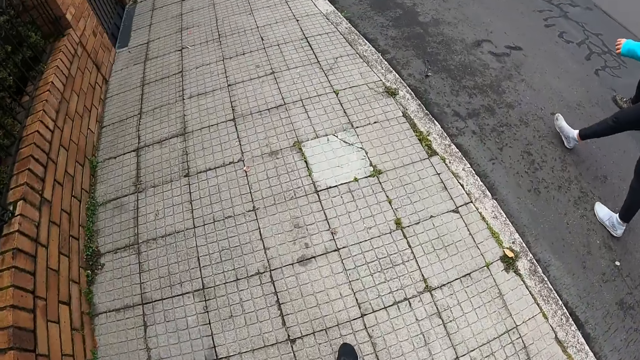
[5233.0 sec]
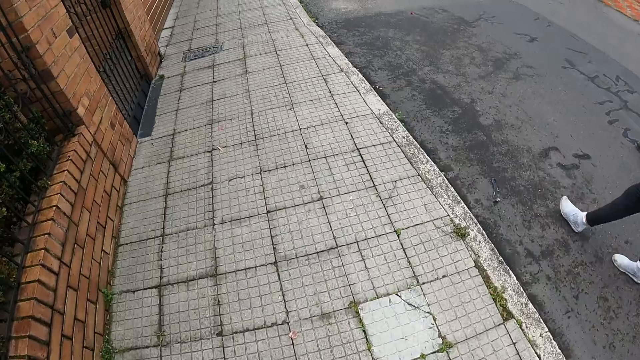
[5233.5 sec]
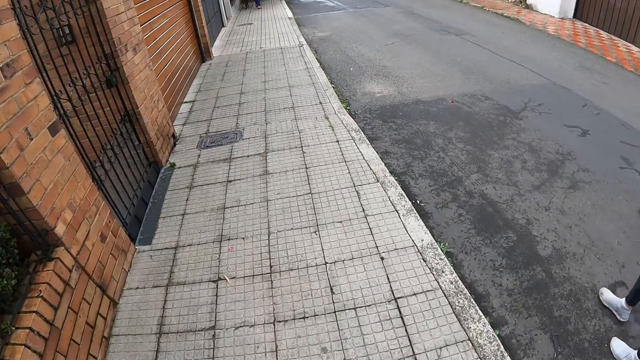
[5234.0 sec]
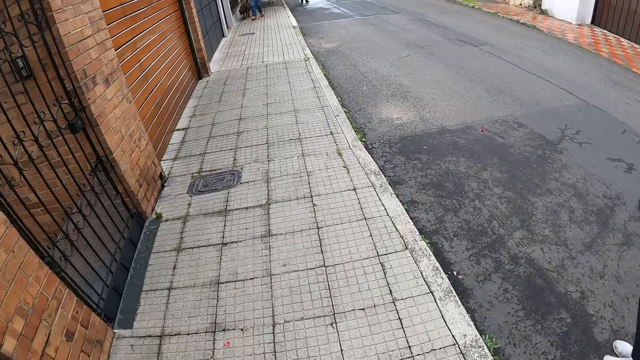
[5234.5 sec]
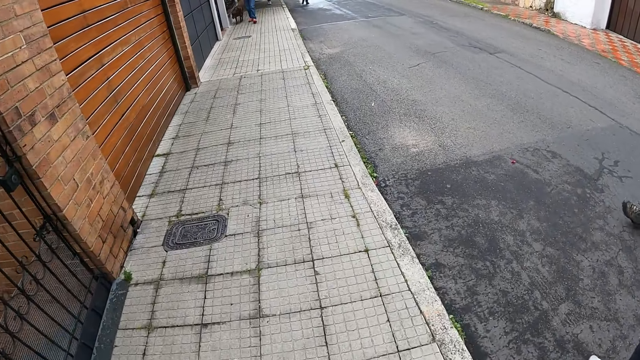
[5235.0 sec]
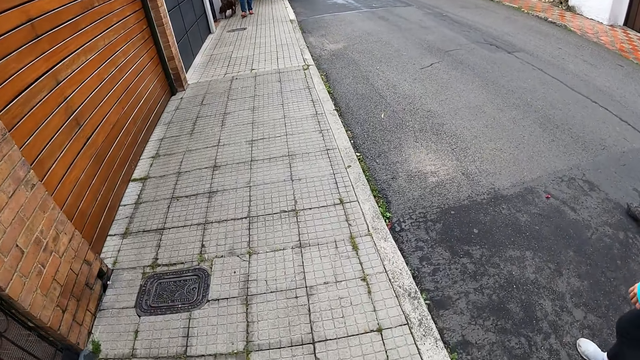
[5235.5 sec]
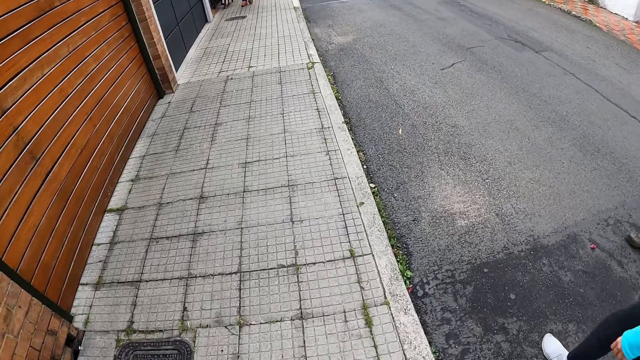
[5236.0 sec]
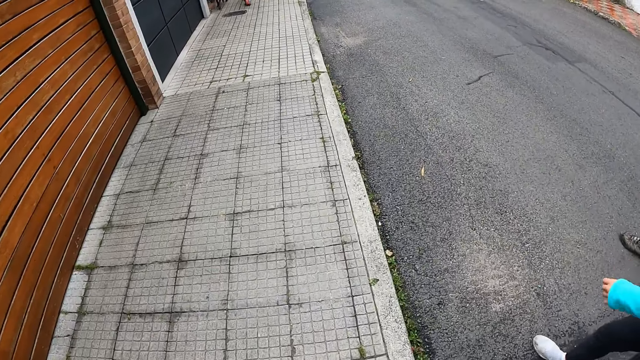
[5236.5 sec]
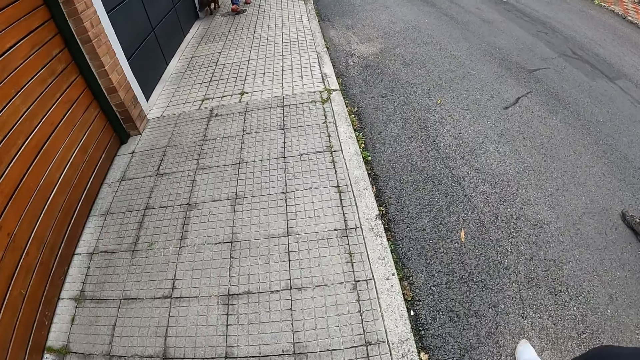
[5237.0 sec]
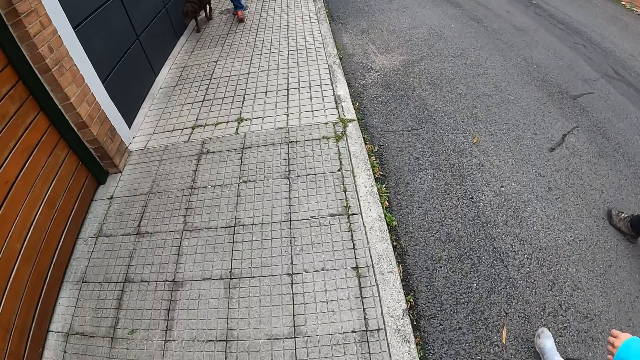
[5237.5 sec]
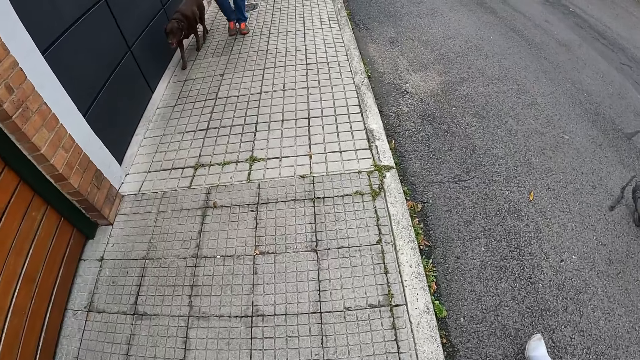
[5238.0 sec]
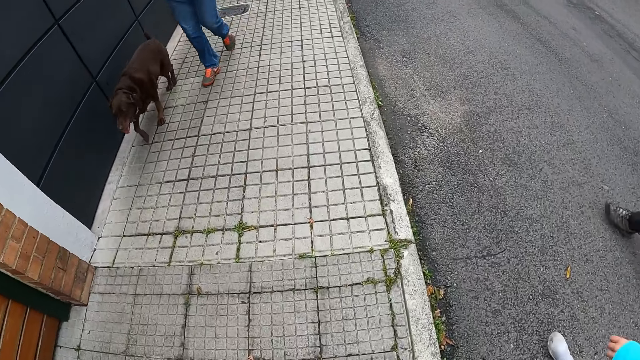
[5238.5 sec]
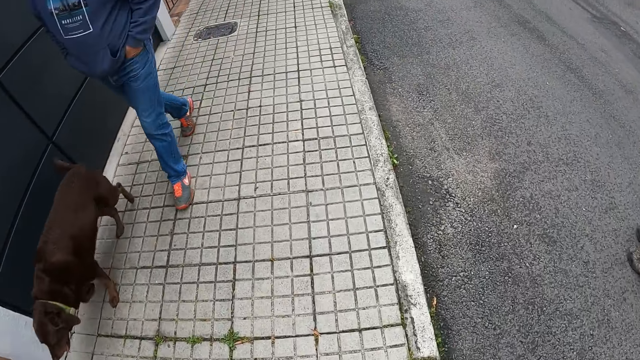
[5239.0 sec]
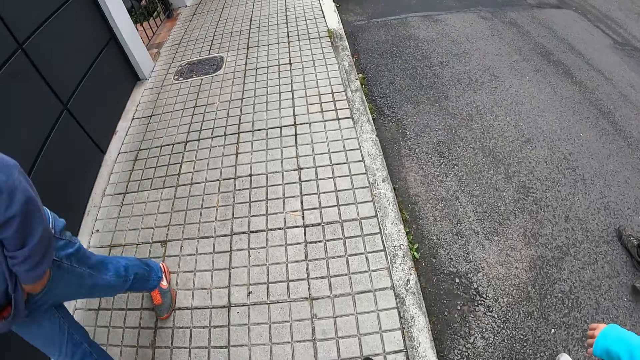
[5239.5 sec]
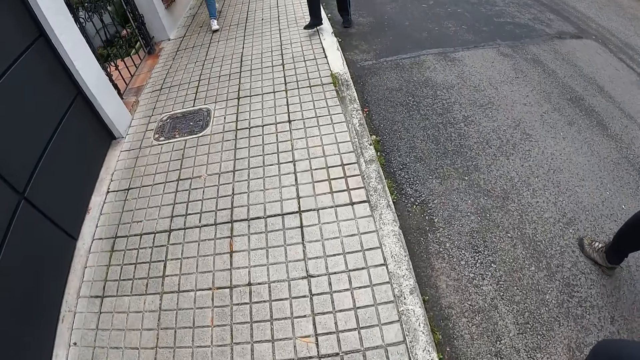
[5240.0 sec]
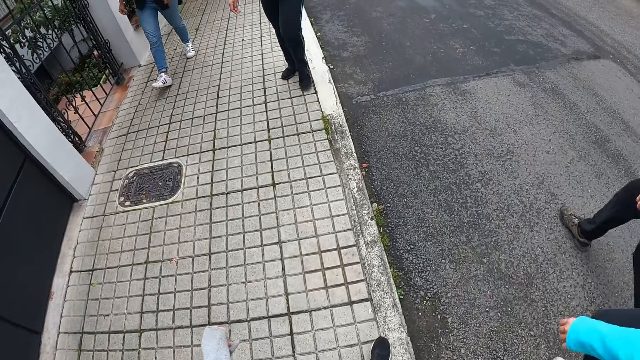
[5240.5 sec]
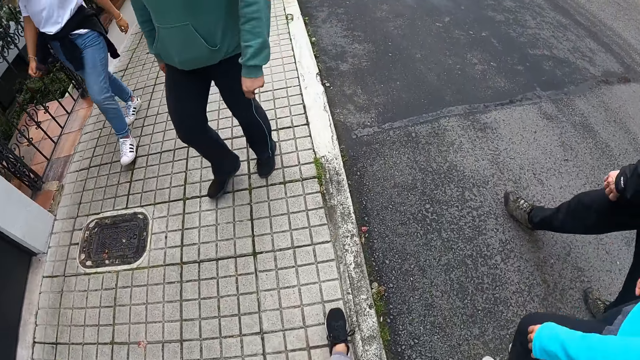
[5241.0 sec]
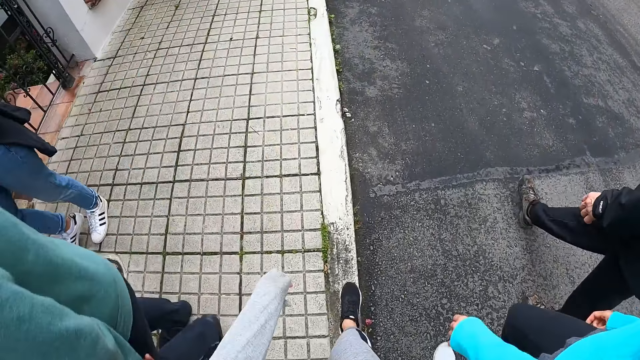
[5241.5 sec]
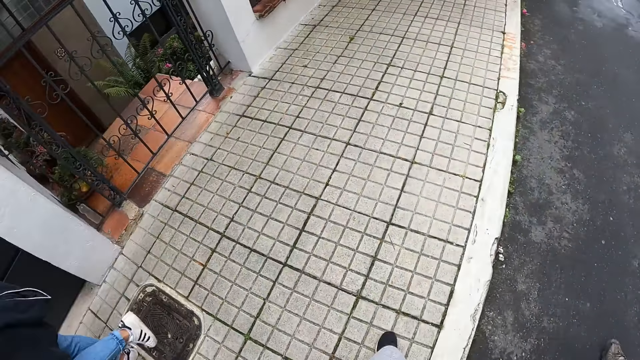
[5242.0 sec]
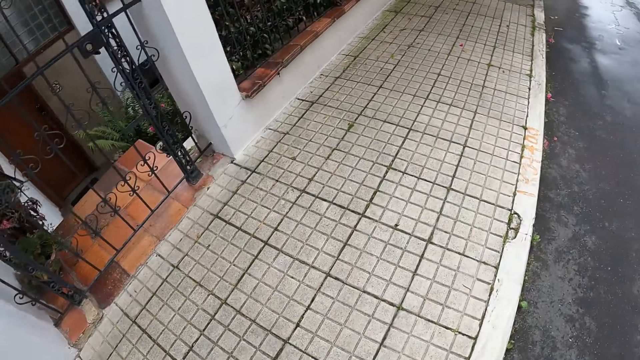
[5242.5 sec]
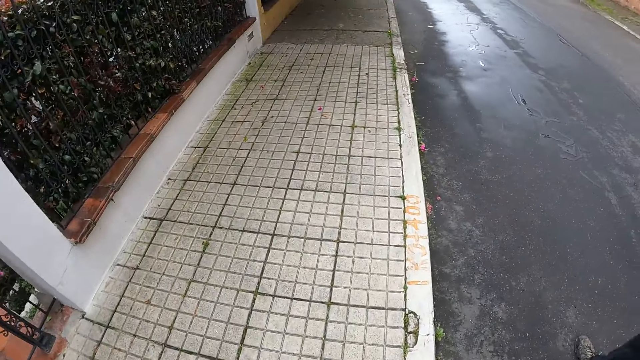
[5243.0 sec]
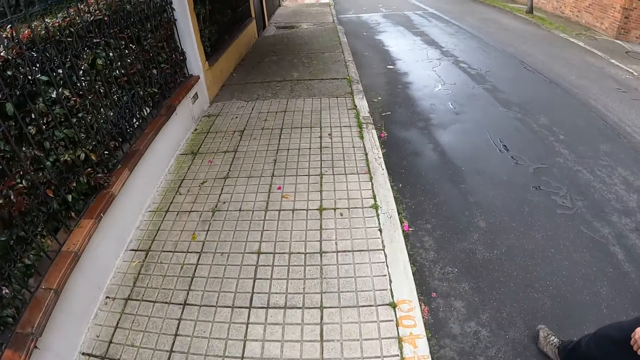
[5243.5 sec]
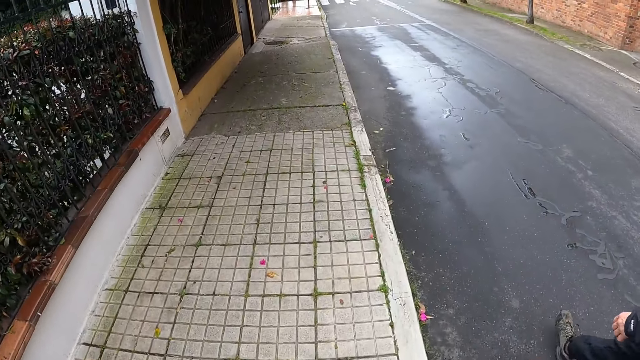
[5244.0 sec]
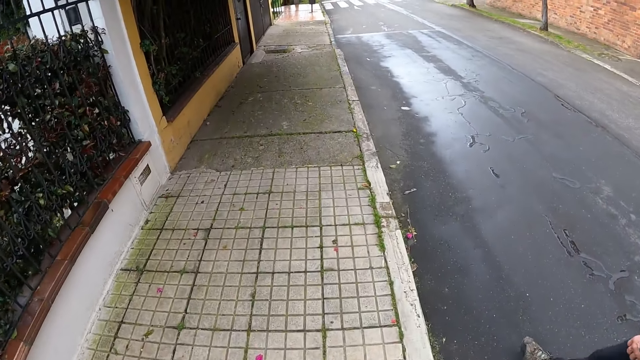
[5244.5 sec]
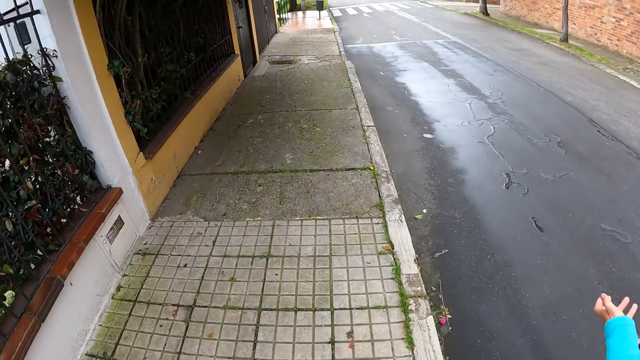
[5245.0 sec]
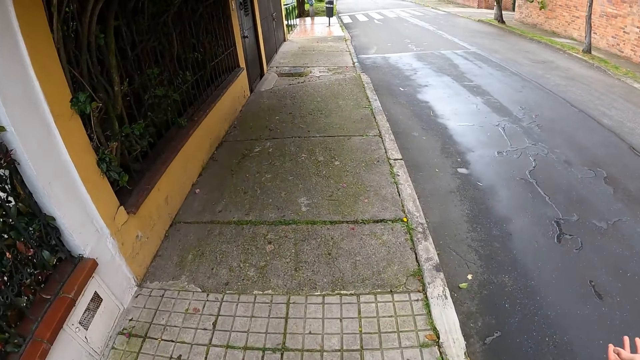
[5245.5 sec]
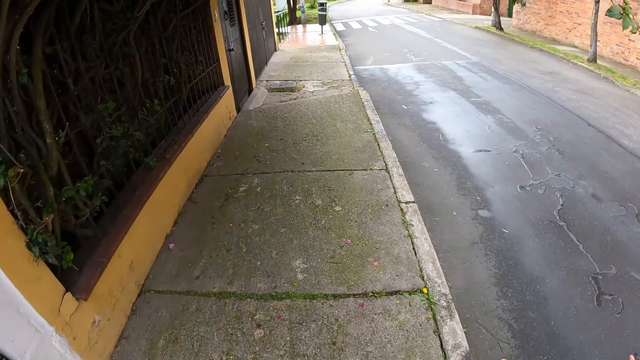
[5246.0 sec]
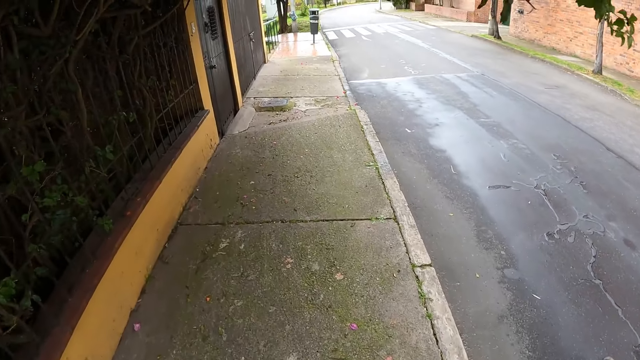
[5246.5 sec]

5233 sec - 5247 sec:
The camera wearer looks down. They look in front. A man with his dog walks past the camera wearer. A woman walks past the camera wearer. Another woman walks past the camera wearer. The camera wearer looks sideways. They look in front.

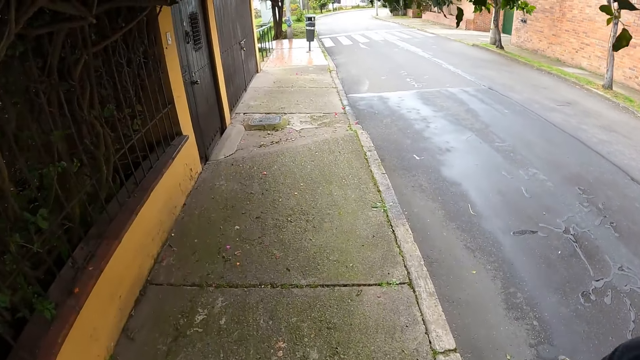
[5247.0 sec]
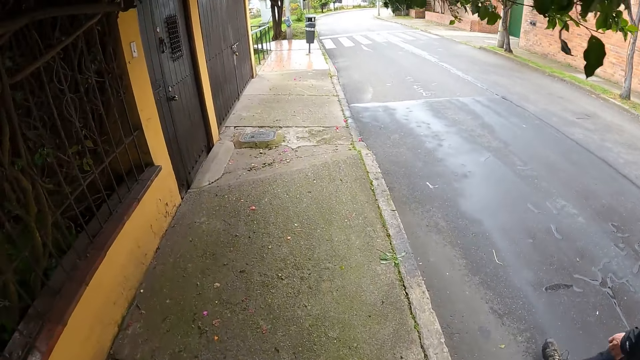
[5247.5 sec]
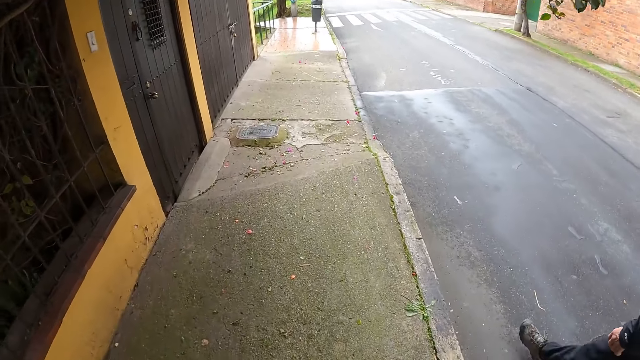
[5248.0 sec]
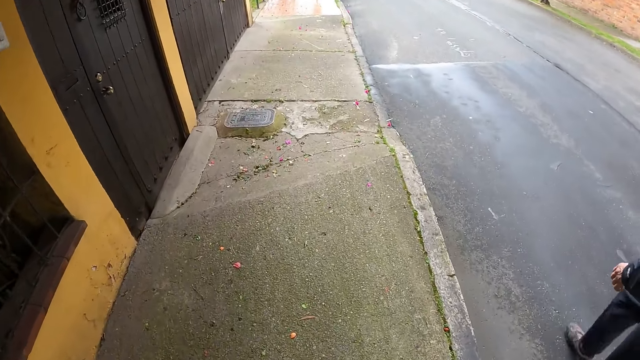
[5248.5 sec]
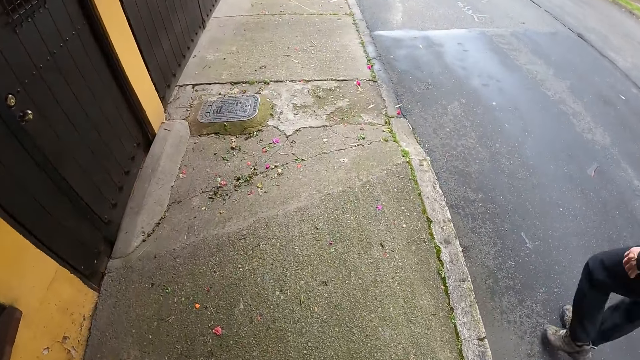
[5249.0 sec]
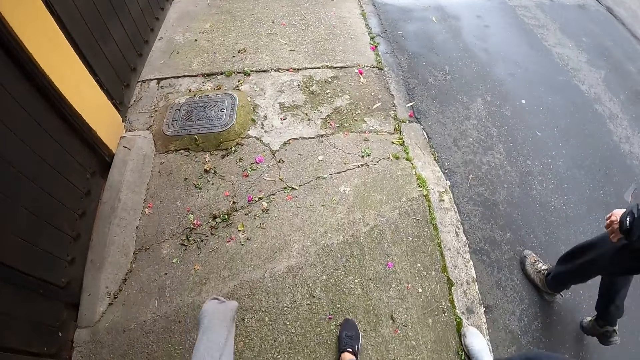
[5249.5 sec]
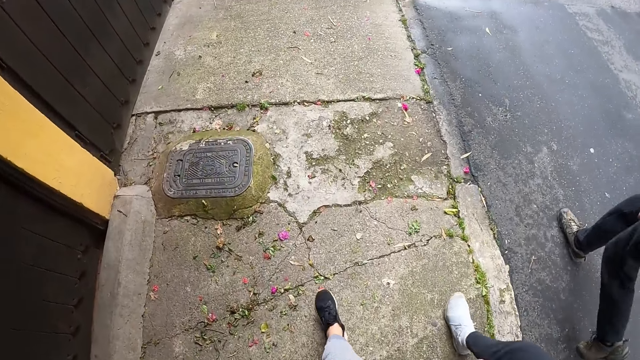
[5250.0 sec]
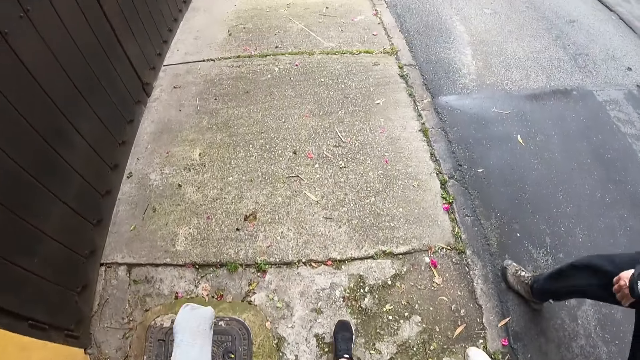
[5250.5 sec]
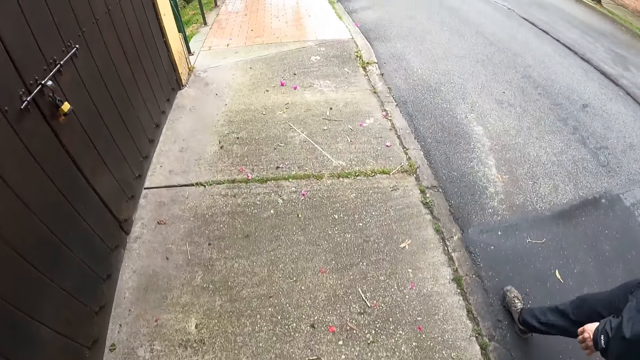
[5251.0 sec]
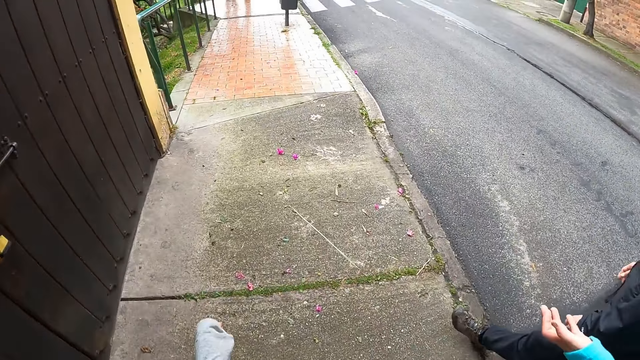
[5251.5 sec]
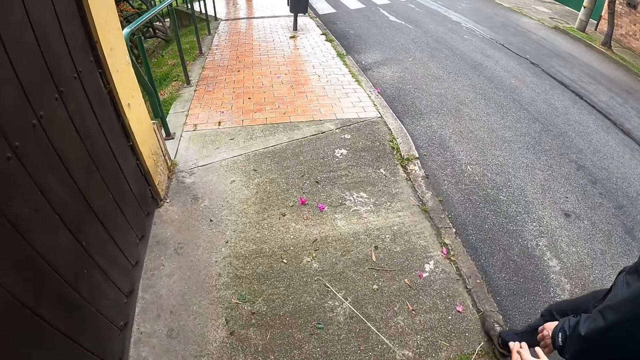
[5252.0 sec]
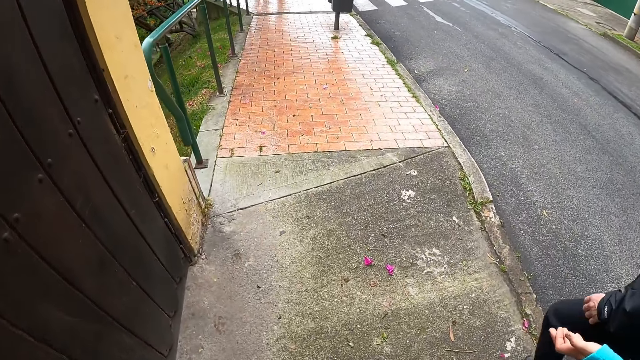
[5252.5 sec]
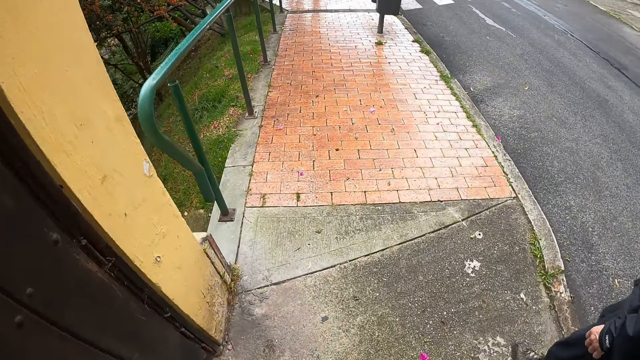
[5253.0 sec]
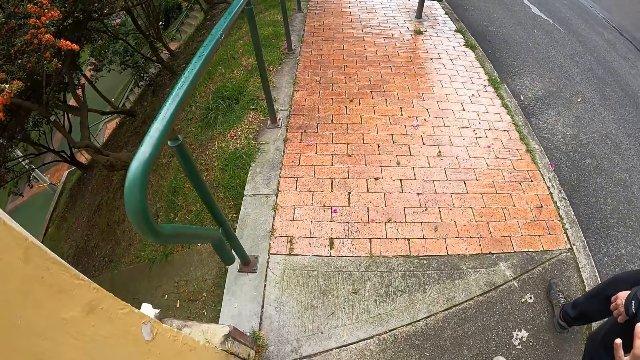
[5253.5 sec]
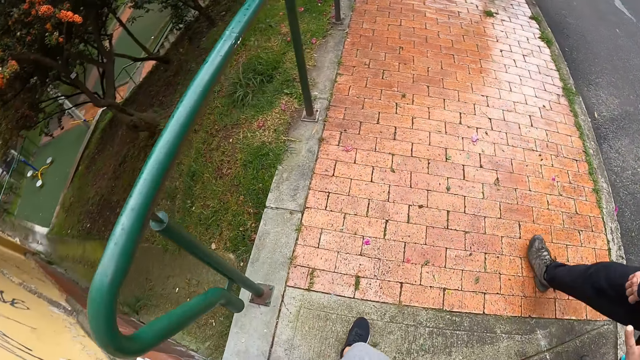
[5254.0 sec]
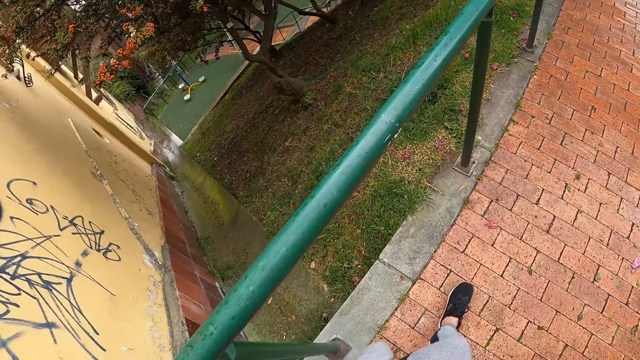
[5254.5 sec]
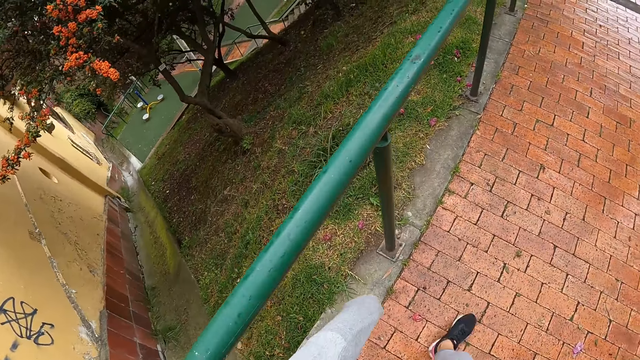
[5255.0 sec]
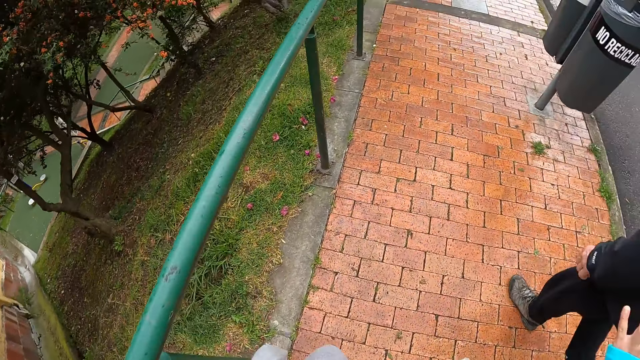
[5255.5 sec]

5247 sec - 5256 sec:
A woman walks on the pathway. The camera wearer looks down. A man walks on the pathway. The camera wearer looks in front. They look sideways.
